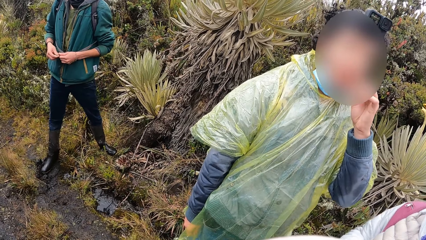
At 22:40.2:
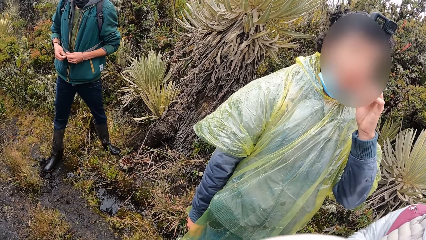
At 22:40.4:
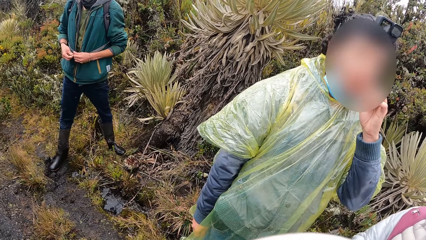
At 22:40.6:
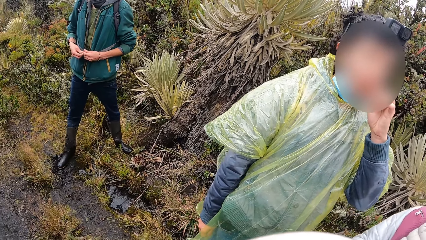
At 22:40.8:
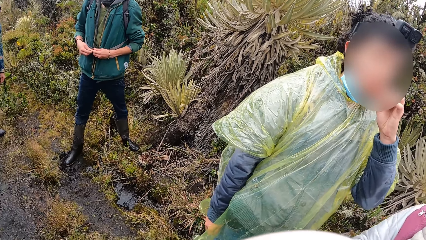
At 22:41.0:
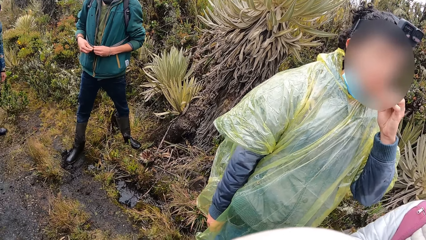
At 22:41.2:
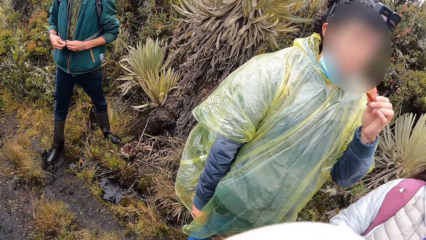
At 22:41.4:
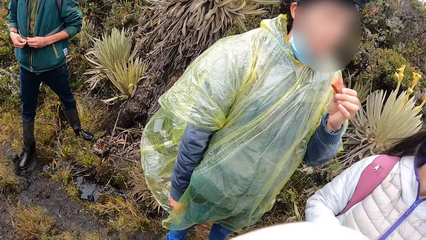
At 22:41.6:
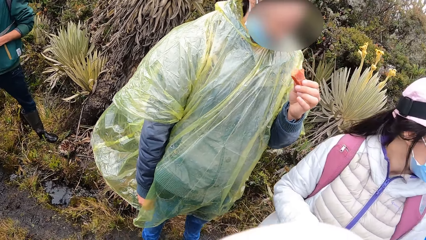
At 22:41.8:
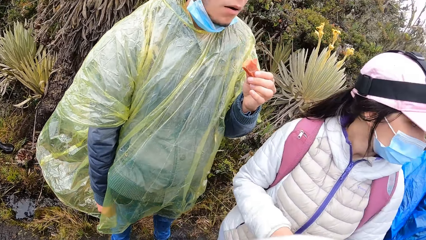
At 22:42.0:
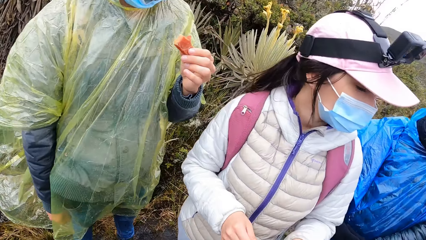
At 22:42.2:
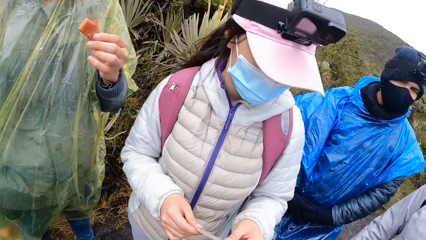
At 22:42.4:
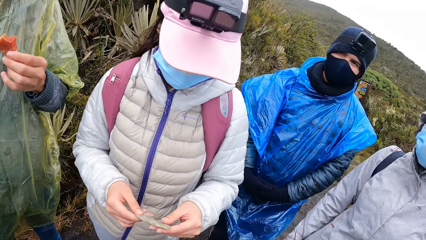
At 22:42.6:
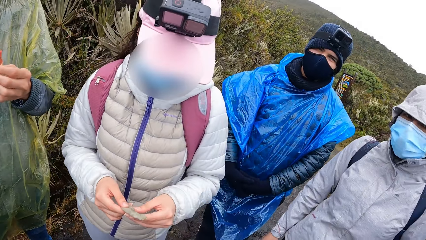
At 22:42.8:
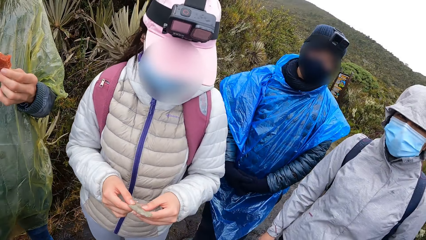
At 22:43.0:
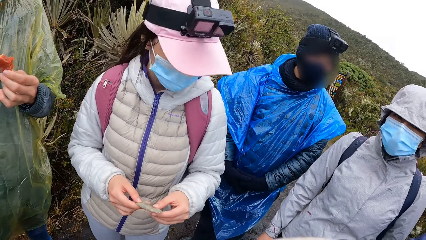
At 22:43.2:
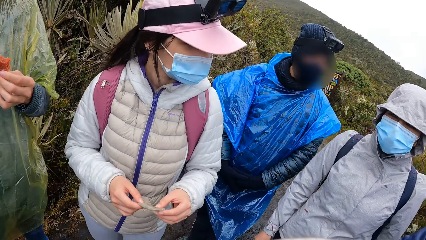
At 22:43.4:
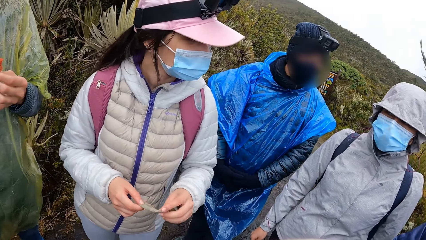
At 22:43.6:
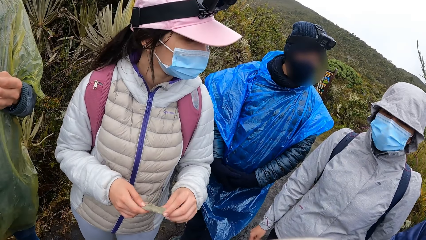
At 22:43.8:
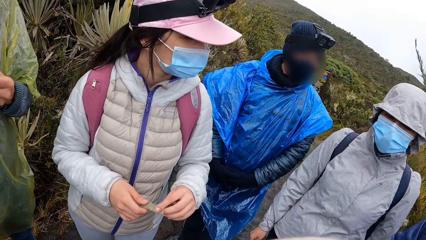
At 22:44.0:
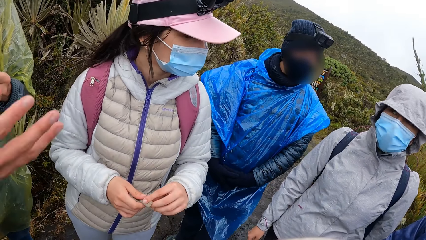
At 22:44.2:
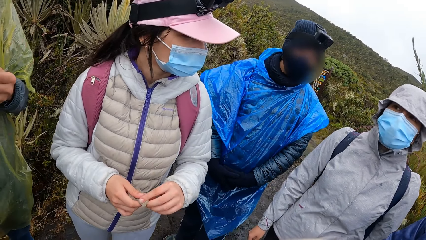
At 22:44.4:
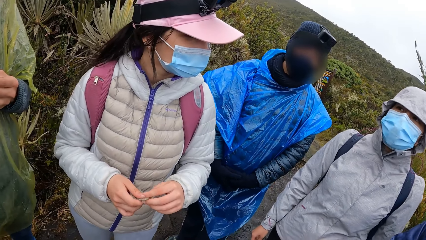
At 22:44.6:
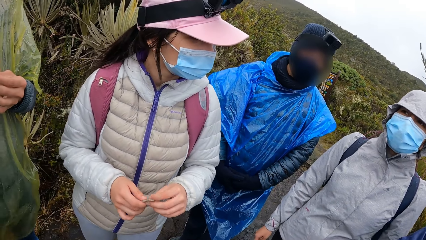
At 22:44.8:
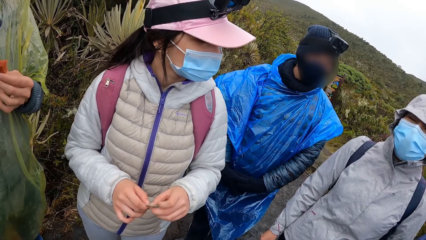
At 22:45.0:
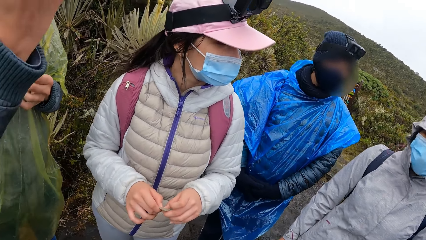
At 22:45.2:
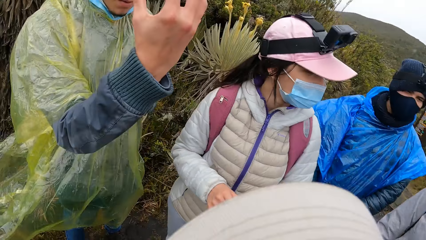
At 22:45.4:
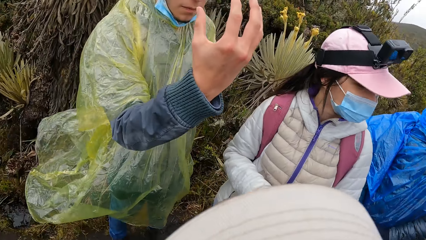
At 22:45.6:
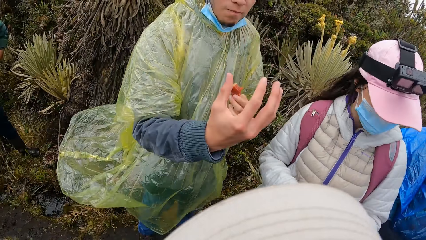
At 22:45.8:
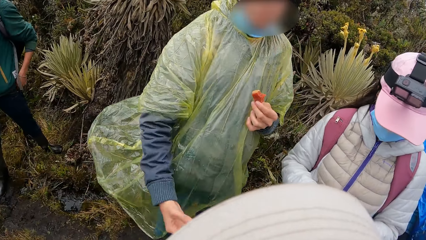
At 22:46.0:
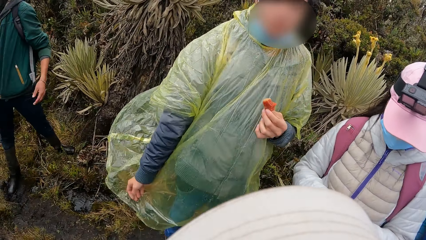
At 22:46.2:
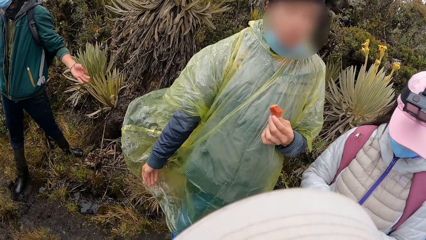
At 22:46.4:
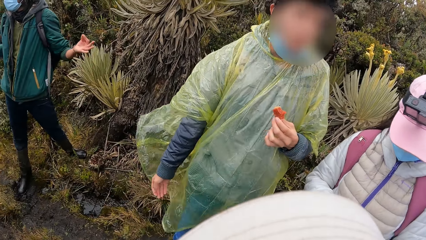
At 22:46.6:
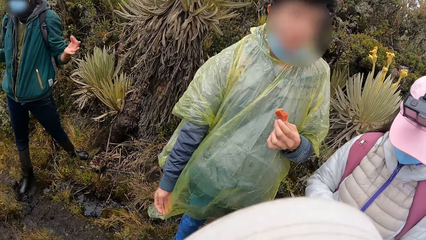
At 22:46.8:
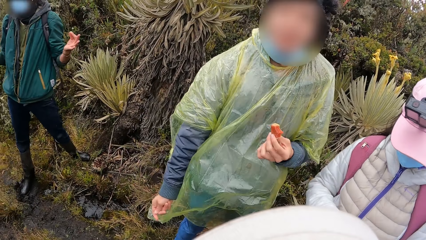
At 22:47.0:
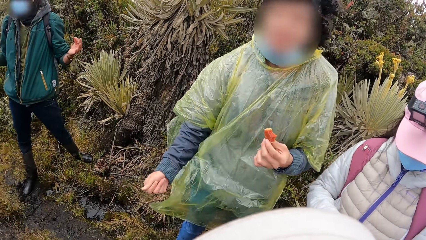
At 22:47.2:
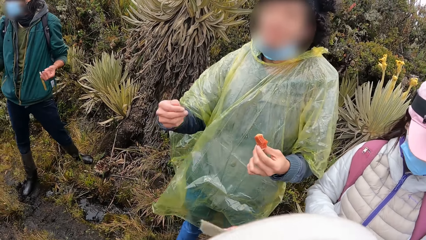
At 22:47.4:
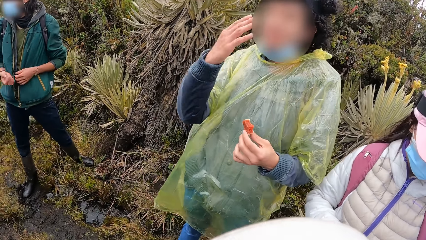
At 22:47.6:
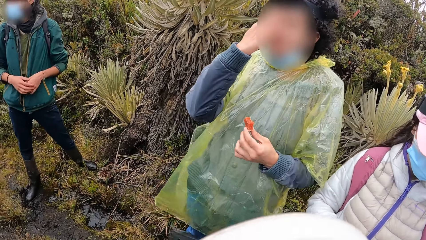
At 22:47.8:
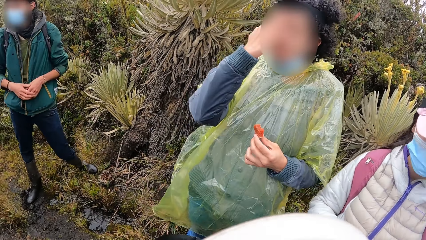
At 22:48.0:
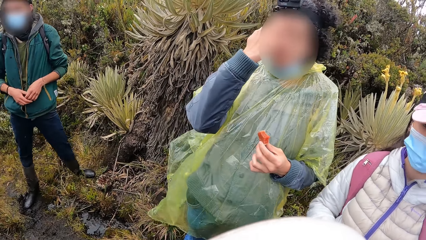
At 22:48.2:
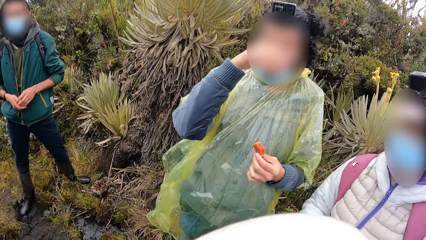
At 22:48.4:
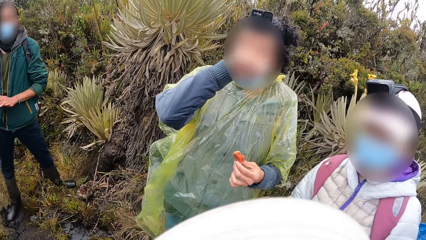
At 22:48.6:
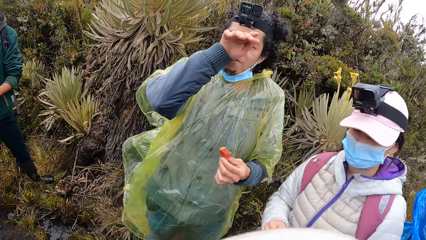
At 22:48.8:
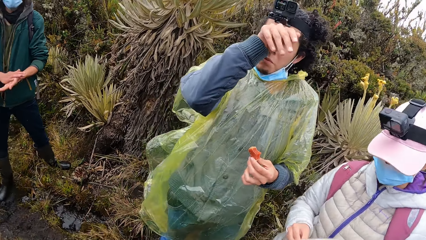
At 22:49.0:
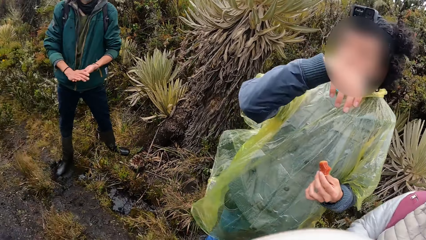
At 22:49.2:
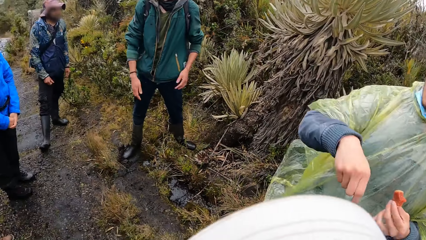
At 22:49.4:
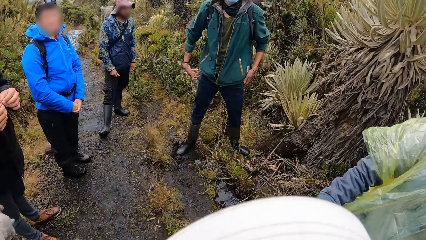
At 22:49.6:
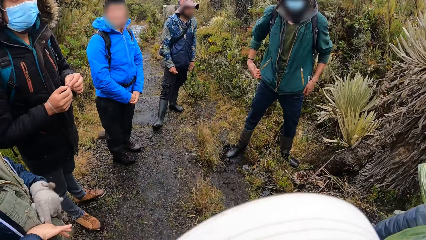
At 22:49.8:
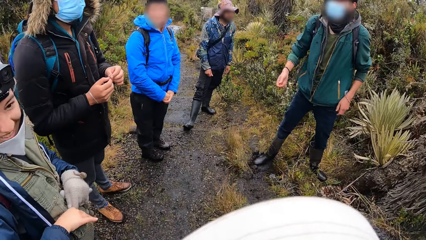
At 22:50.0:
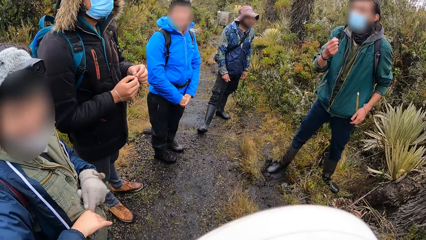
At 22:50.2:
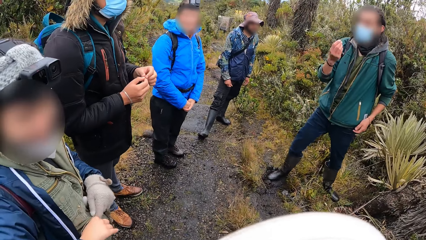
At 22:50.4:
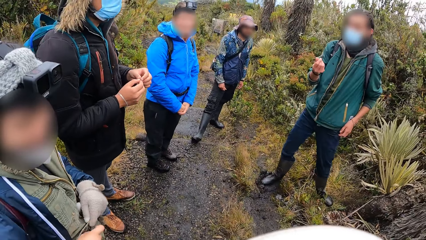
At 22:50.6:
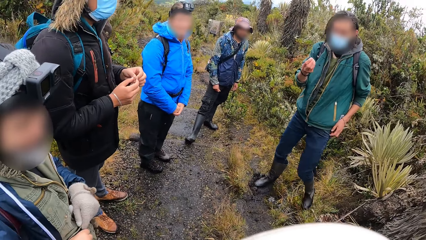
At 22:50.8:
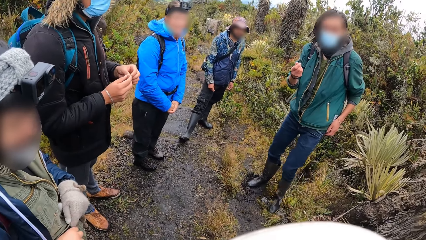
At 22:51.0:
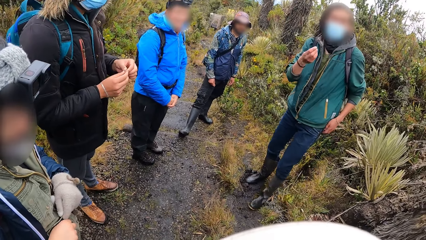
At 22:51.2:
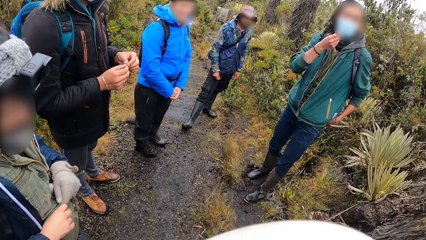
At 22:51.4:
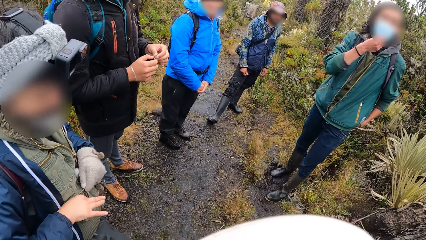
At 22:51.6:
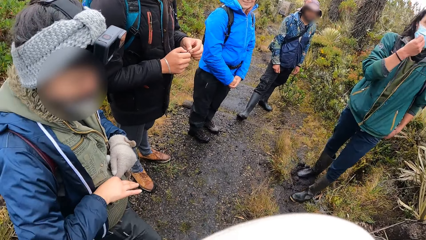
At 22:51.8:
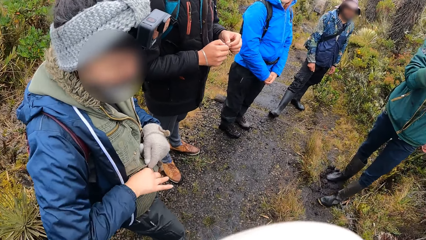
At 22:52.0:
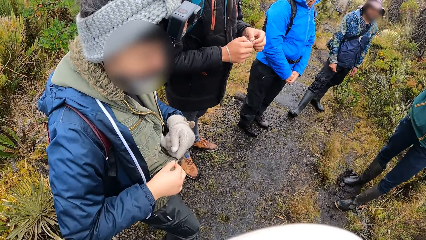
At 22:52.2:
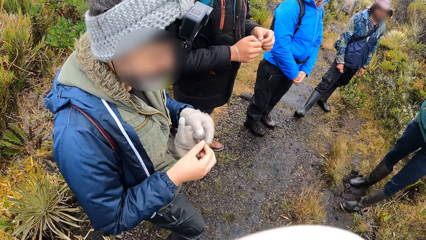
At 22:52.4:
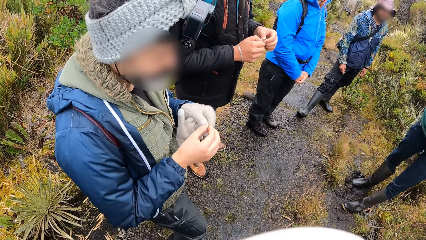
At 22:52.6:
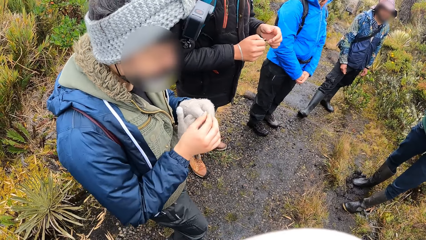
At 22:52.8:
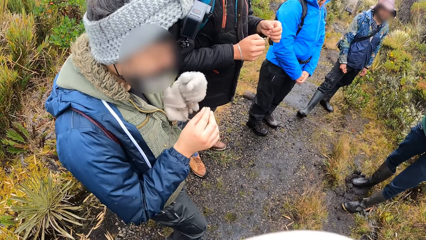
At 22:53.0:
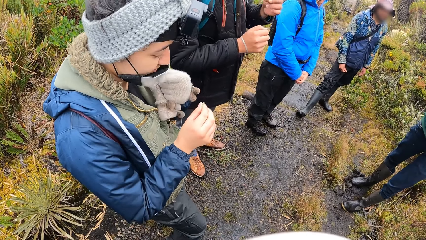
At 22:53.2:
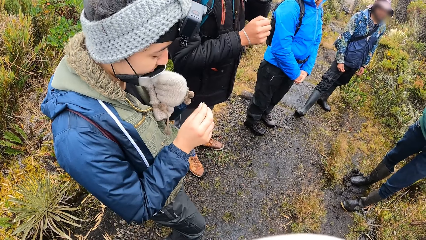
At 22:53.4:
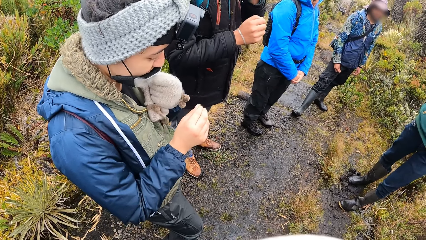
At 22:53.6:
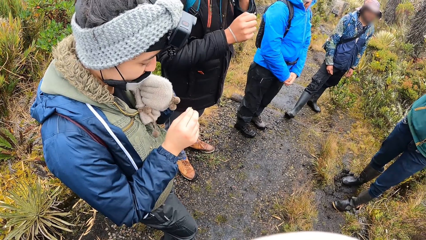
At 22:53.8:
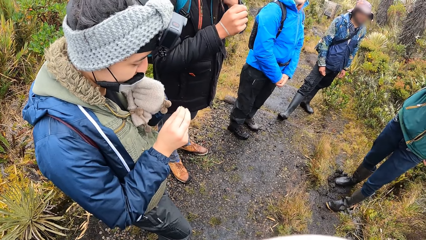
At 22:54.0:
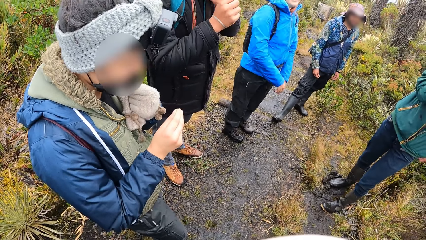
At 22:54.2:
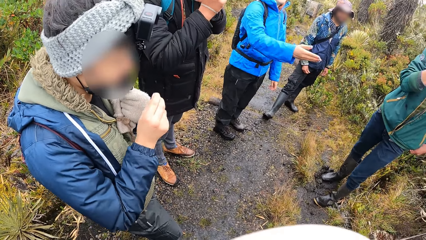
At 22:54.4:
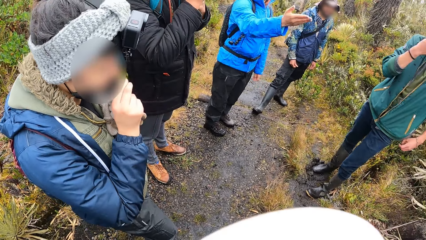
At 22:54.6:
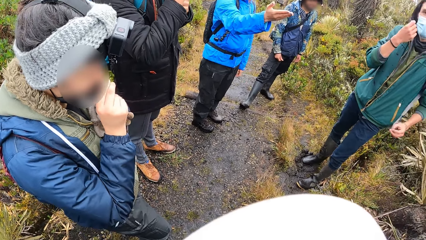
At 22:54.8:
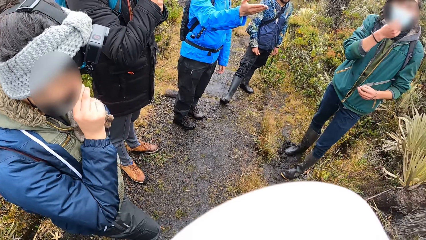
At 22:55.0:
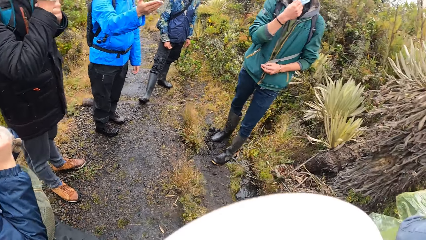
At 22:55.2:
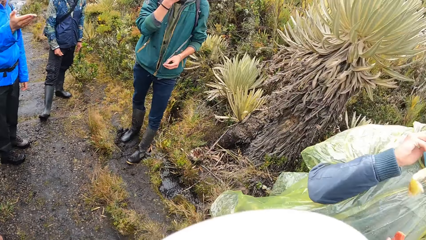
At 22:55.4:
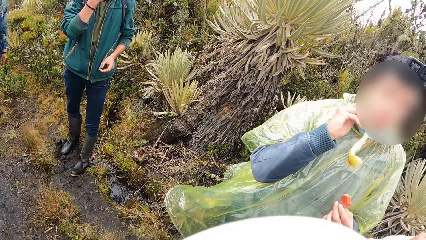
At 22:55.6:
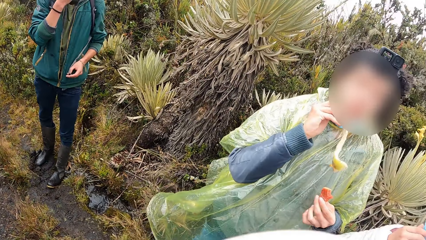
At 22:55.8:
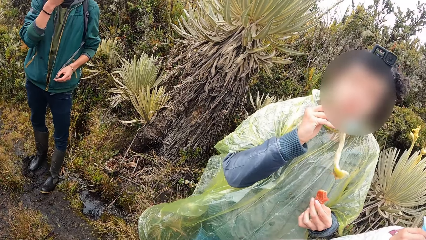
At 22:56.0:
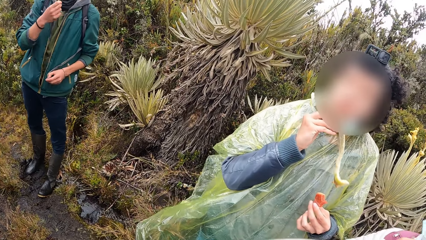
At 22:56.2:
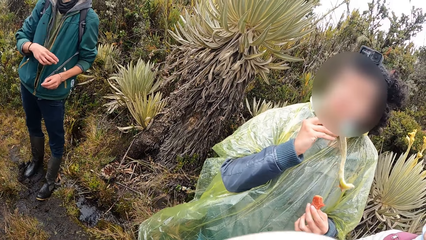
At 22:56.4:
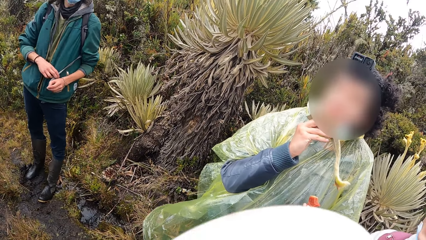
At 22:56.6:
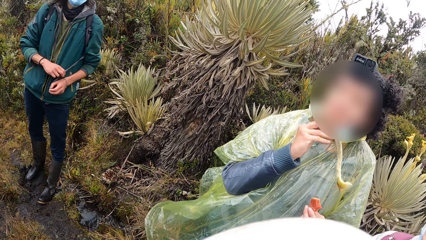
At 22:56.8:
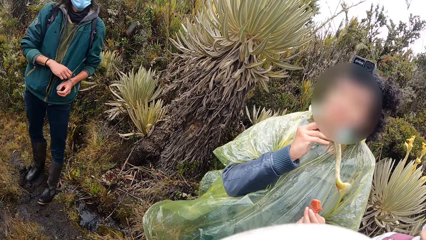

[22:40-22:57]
A woman eats a snack. The camera wearer interacts with a group of people. They look at the colleagues. A person moves the hand. Another person moves hands. Another person moves gloves.
